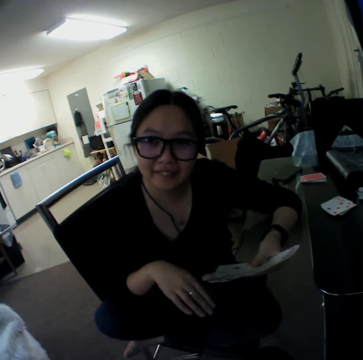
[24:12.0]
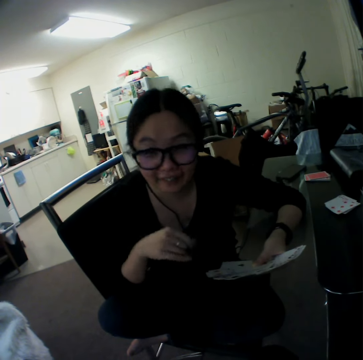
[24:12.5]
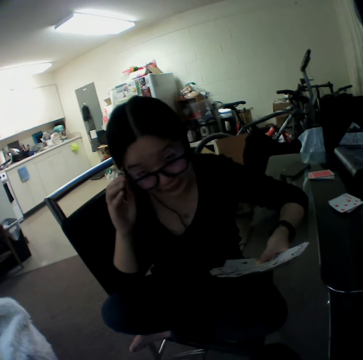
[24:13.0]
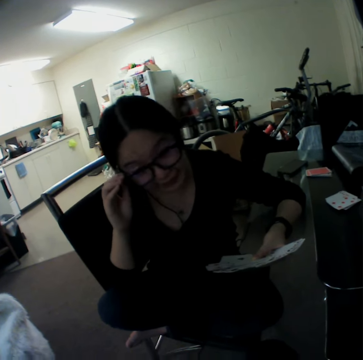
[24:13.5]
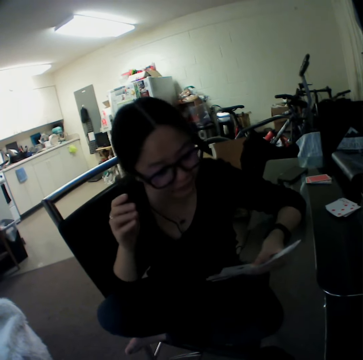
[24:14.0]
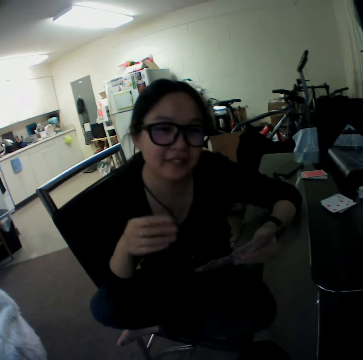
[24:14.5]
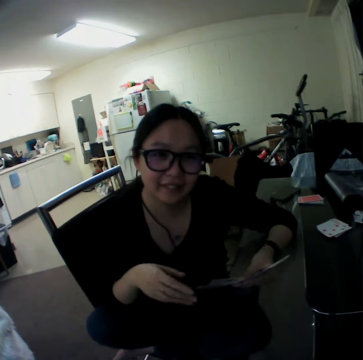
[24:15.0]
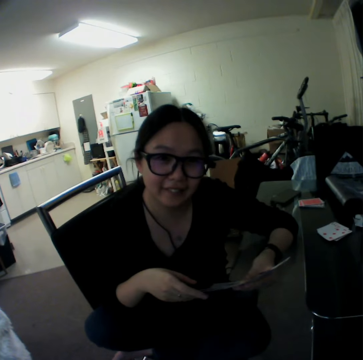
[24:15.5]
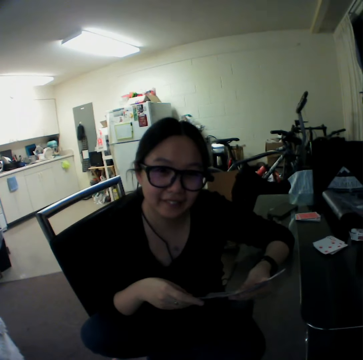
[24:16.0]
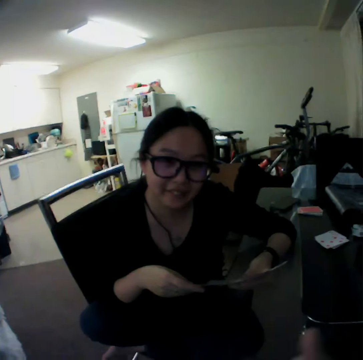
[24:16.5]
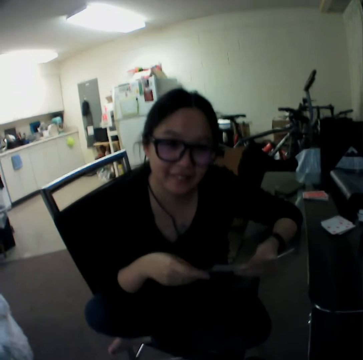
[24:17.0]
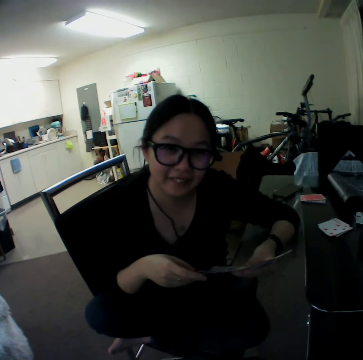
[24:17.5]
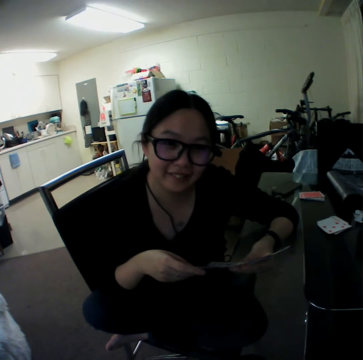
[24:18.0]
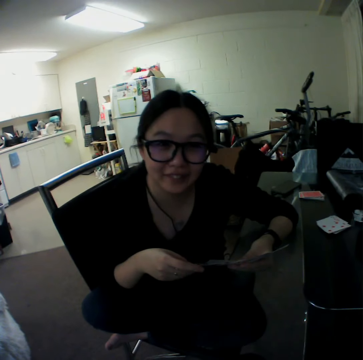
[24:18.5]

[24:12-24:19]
The camera wearer interacts with a woman. The woman adjusts her glasses.

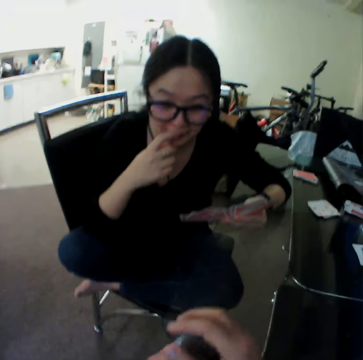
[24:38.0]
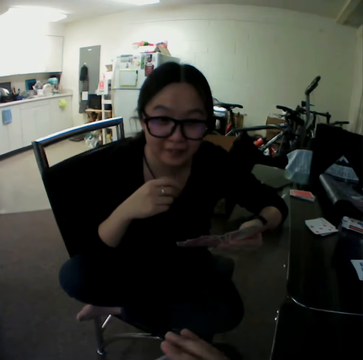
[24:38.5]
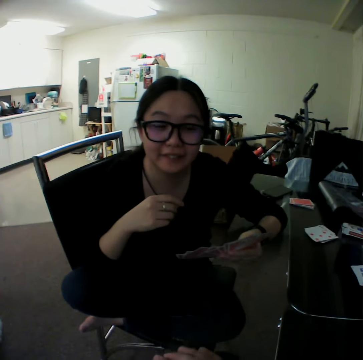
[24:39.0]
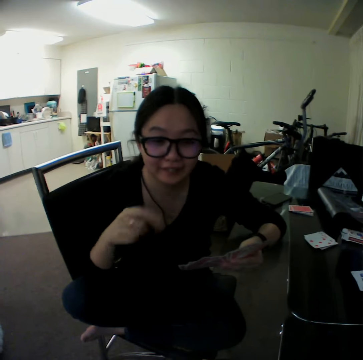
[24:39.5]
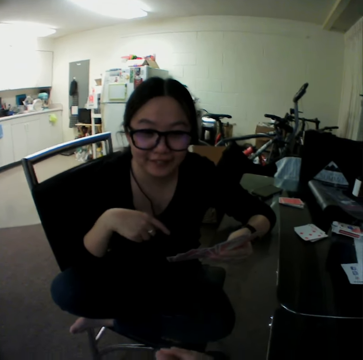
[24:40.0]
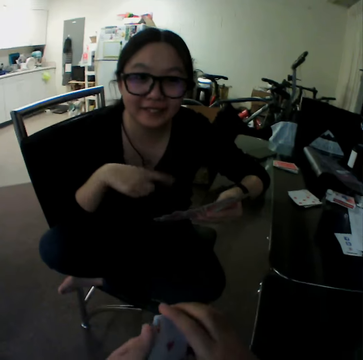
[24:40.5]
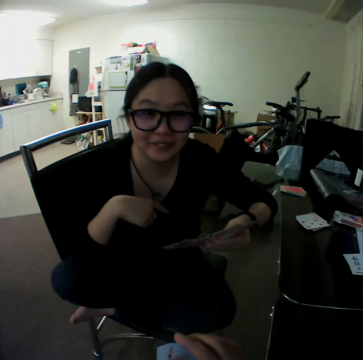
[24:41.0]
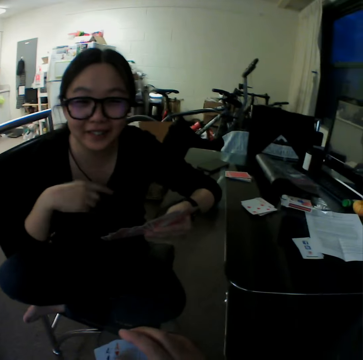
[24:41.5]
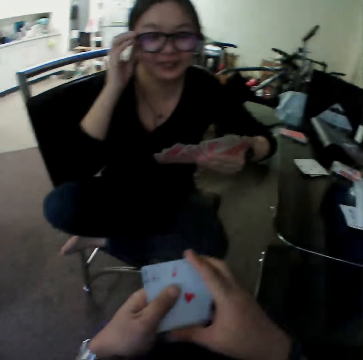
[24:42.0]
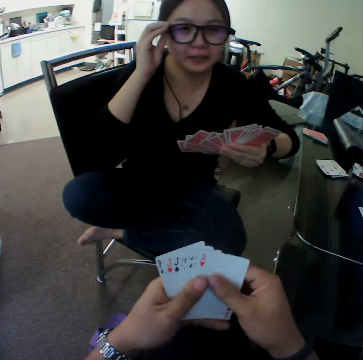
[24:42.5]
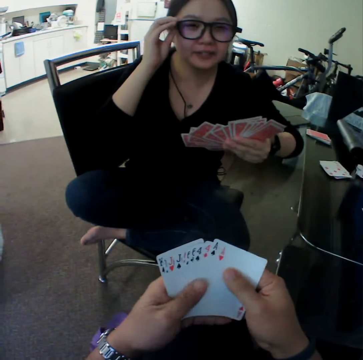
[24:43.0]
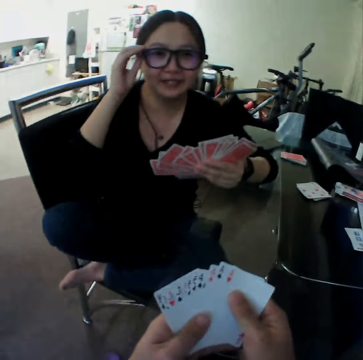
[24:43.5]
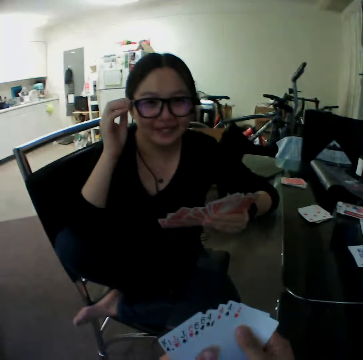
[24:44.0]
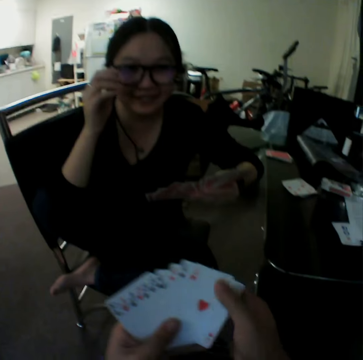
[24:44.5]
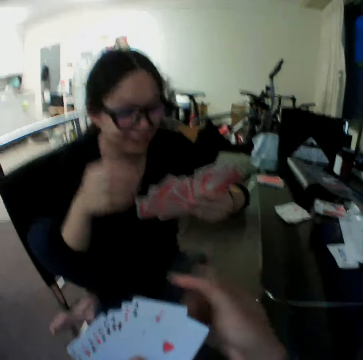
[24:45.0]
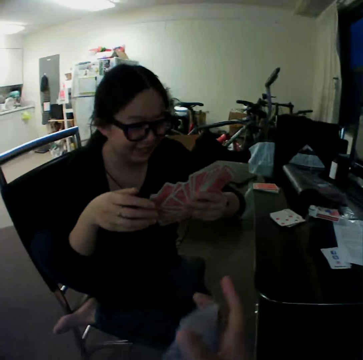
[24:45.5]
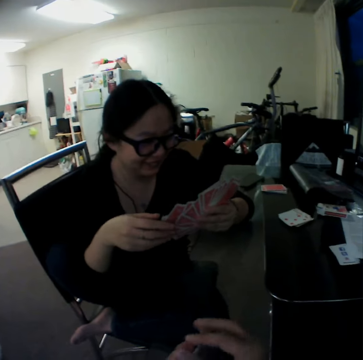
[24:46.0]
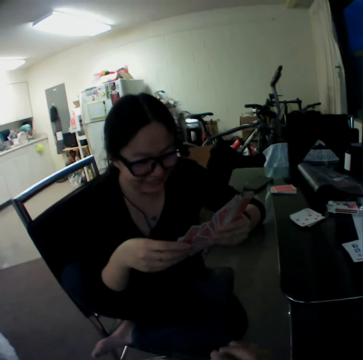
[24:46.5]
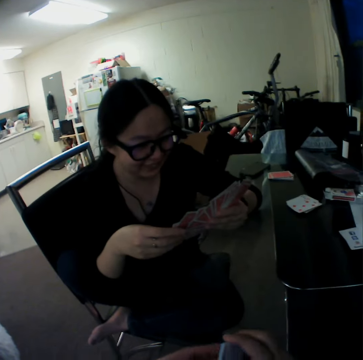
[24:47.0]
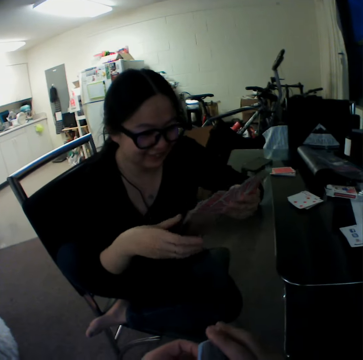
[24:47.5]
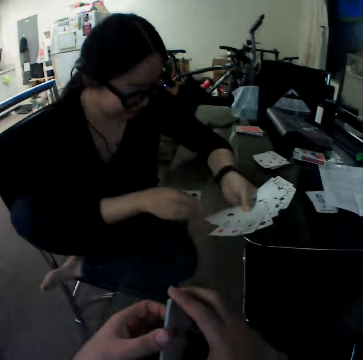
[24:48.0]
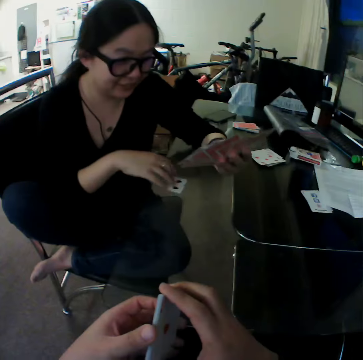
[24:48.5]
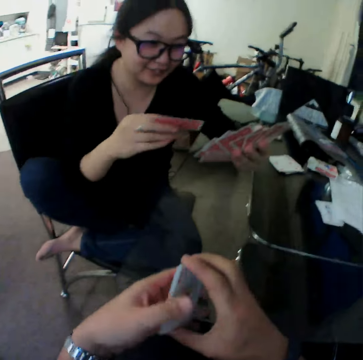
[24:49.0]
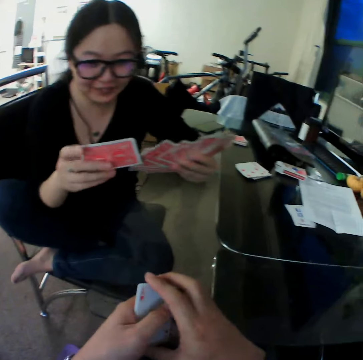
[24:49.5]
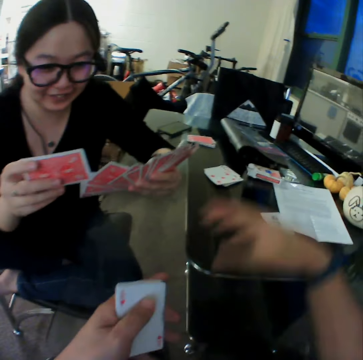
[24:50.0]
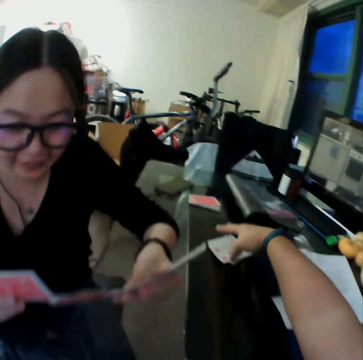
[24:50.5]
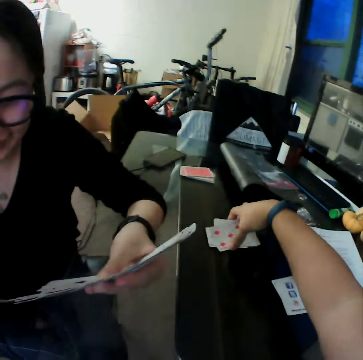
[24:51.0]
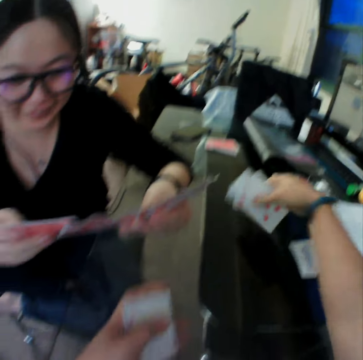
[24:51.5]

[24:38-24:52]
The woman gesticulates to the camera wearer with her right hand. The woman adjusts her eye glasses with her right hand. The woman drops the card. The woman picks cards from the table with her right hand. The camera wearer picks cards from the table with his right hand.

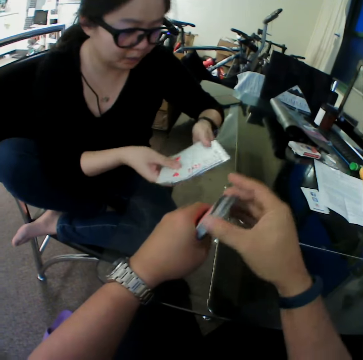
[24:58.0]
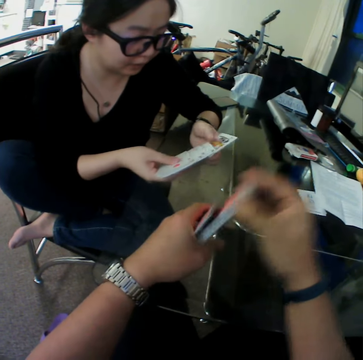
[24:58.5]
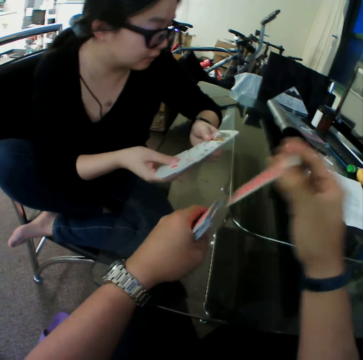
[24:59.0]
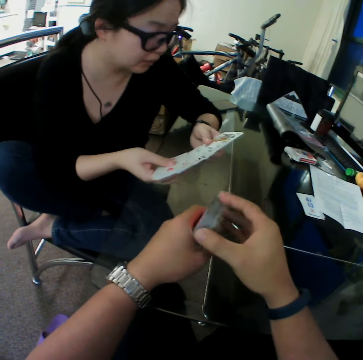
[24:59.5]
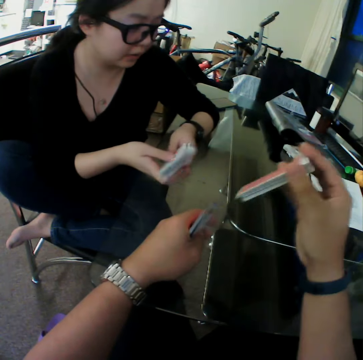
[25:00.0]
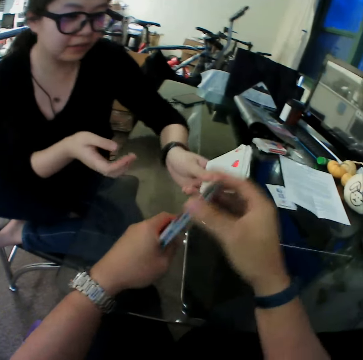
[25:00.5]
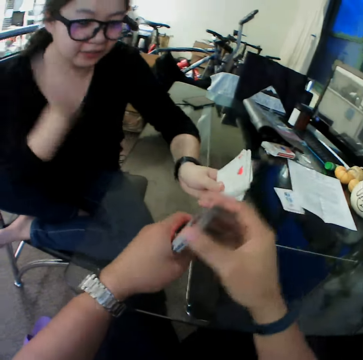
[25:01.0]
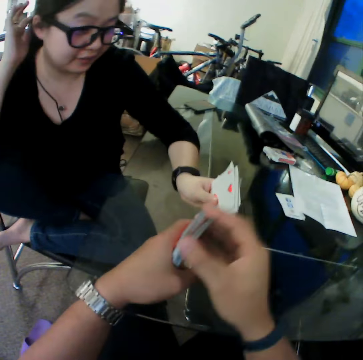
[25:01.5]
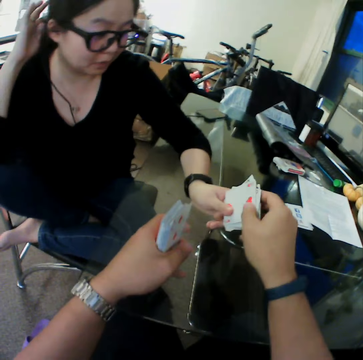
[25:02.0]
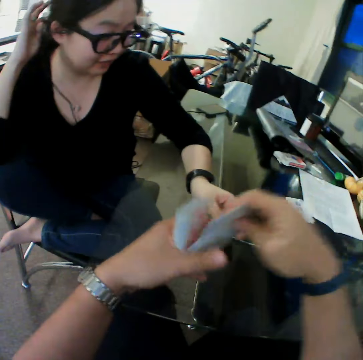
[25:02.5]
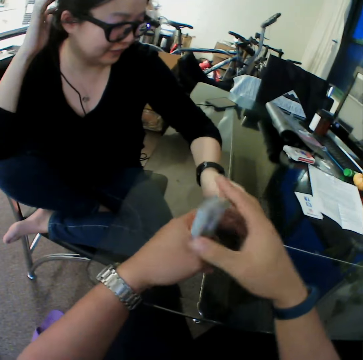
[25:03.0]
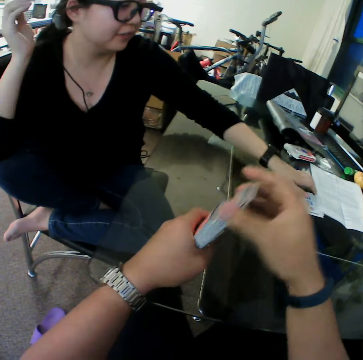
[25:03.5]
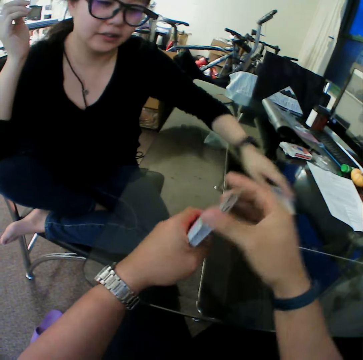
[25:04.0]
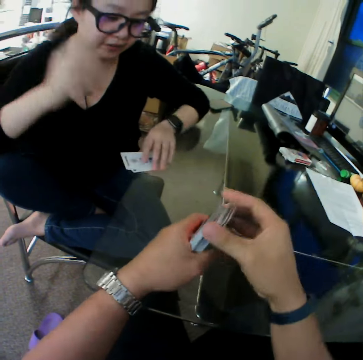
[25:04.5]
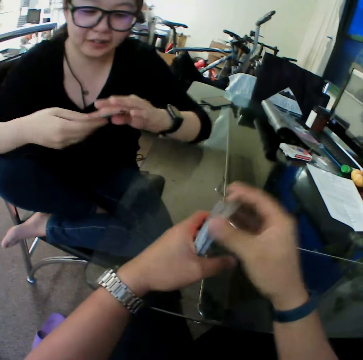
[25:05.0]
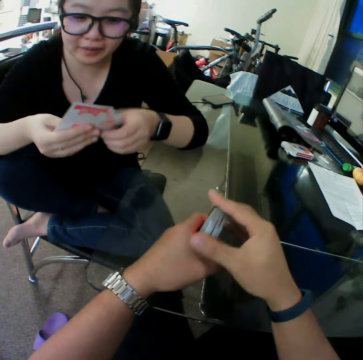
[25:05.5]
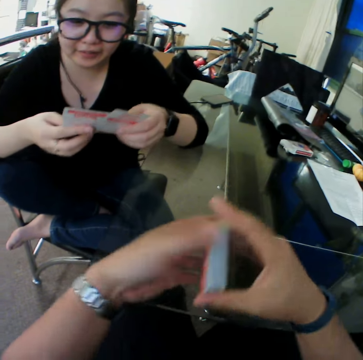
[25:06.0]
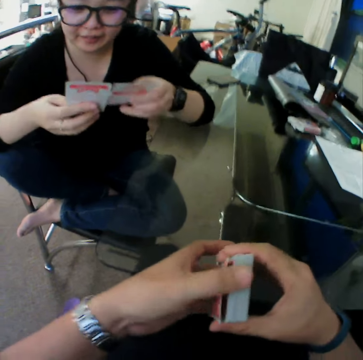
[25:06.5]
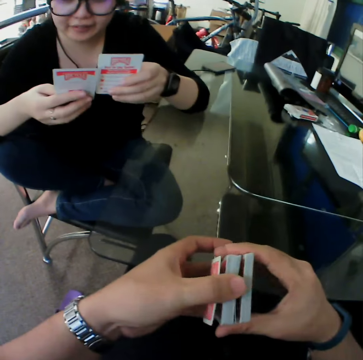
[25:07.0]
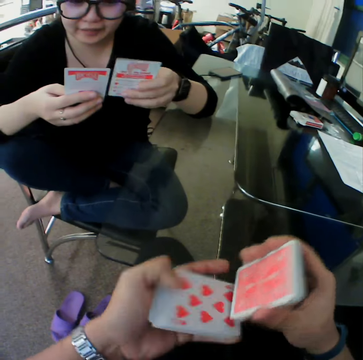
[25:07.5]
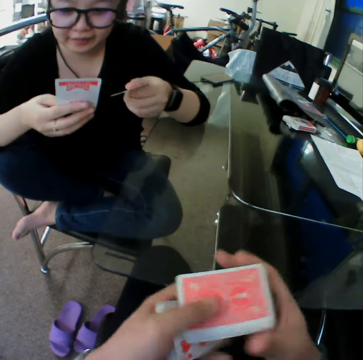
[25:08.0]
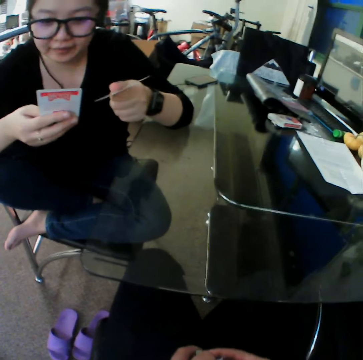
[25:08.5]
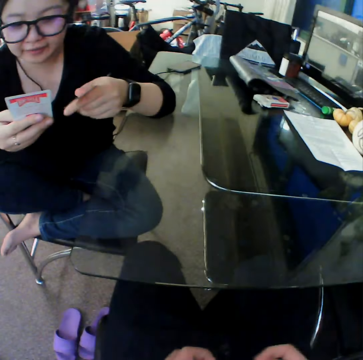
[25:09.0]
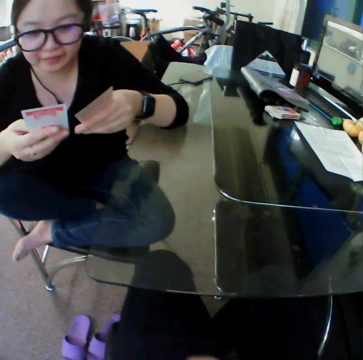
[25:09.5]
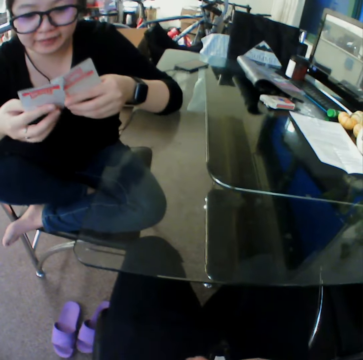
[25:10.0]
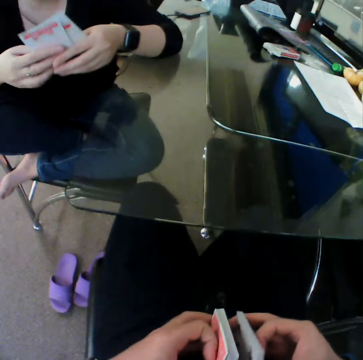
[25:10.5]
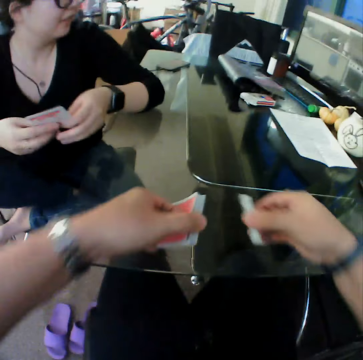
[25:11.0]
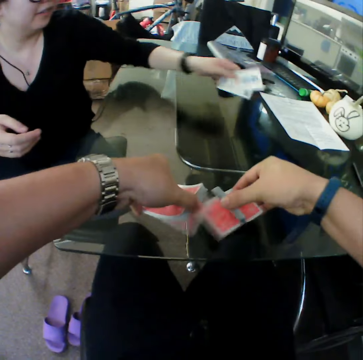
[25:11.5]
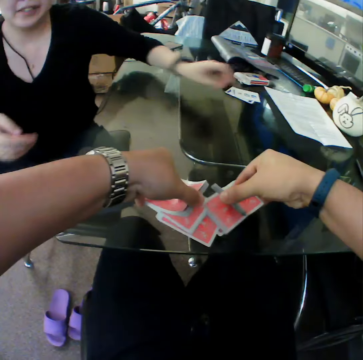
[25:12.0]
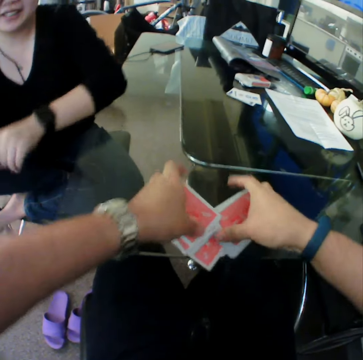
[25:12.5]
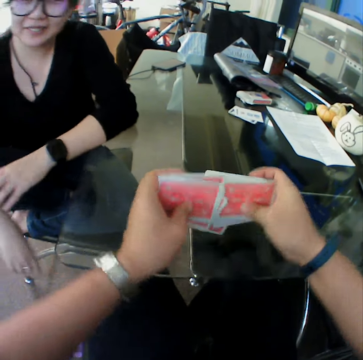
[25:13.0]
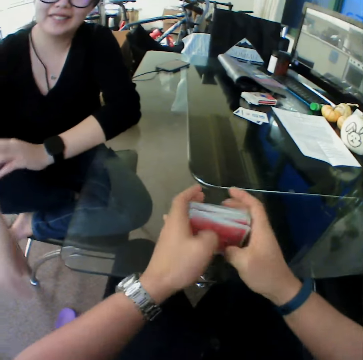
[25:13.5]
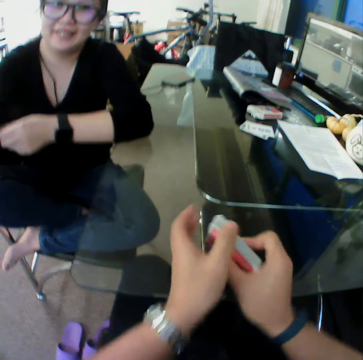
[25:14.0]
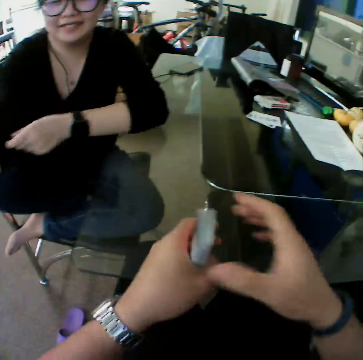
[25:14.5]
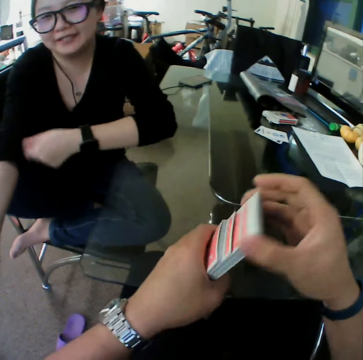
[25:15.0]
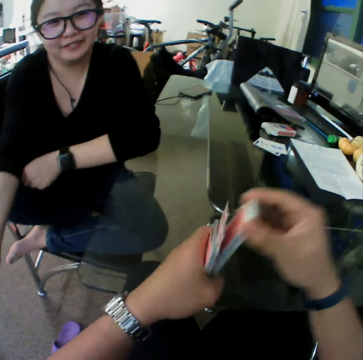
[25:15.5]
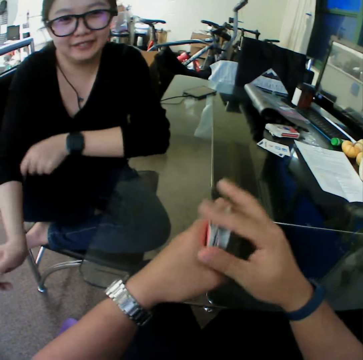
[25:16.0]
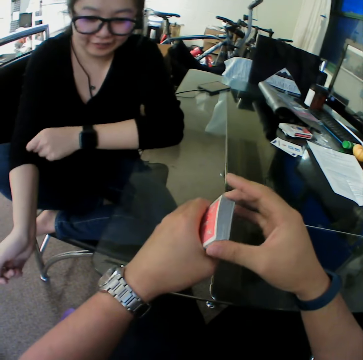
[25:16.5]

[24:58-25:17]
The camera wearer shuffles the cards. A woman looks through the cards. The camera wearer collects the cards from the woman with his right hand. The woman picks the cards from the table with her left hand. The camera wearer shuffles the cards with his hands. The woman looks through the cards. The camera wearer shuffles the cards in his hands on the table. The woman drops the cards on the table with her left hand.
